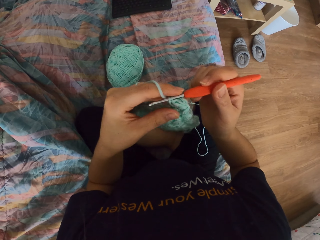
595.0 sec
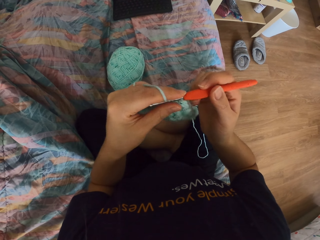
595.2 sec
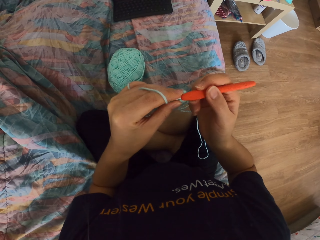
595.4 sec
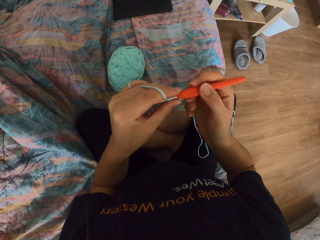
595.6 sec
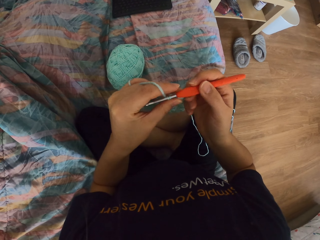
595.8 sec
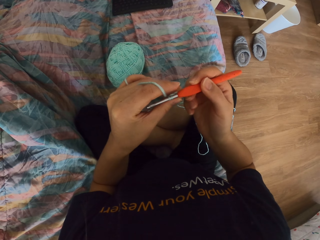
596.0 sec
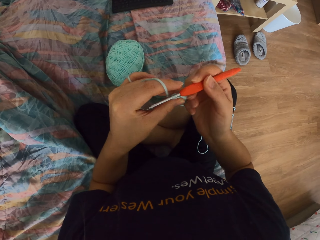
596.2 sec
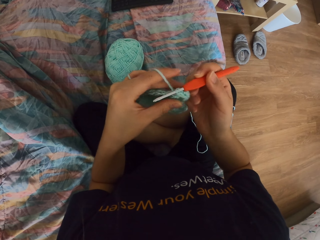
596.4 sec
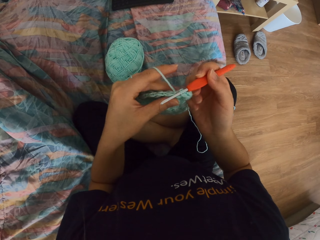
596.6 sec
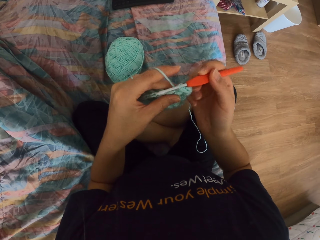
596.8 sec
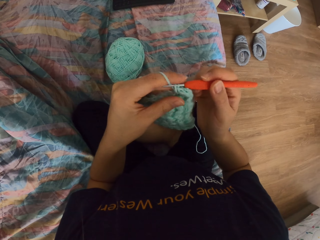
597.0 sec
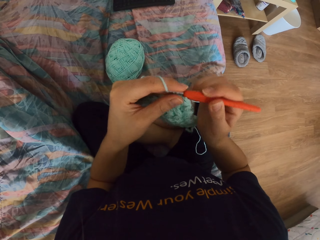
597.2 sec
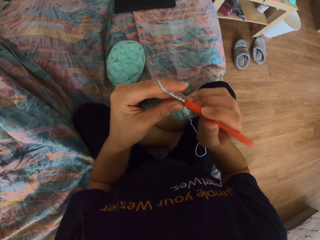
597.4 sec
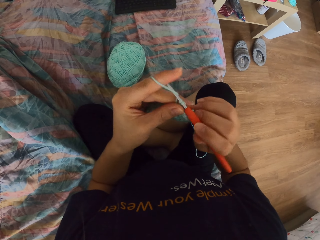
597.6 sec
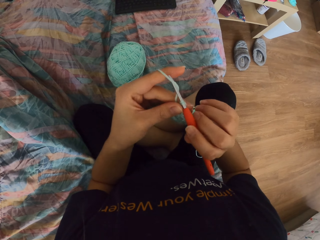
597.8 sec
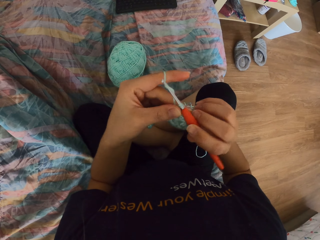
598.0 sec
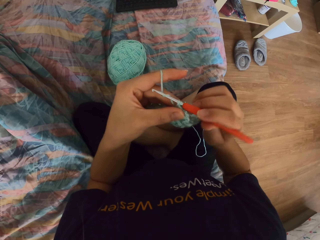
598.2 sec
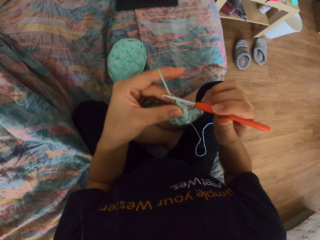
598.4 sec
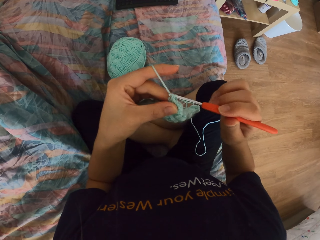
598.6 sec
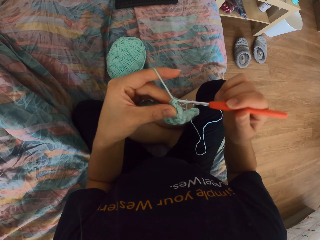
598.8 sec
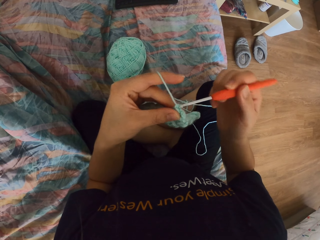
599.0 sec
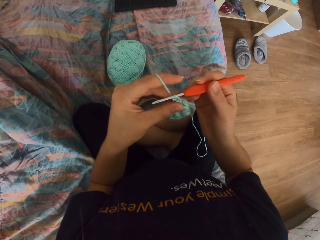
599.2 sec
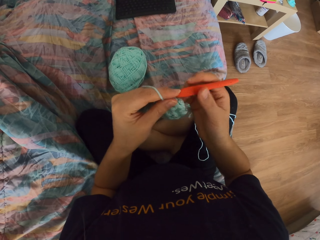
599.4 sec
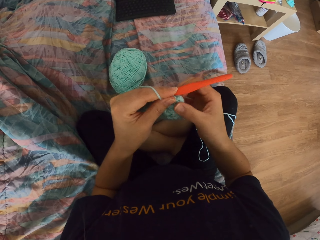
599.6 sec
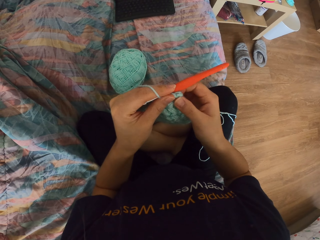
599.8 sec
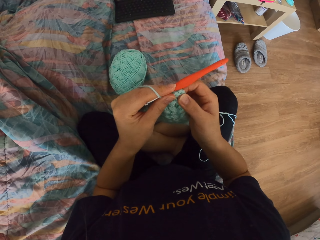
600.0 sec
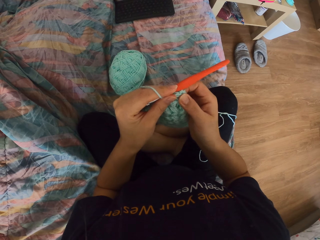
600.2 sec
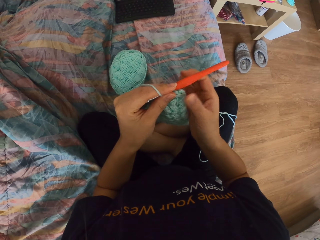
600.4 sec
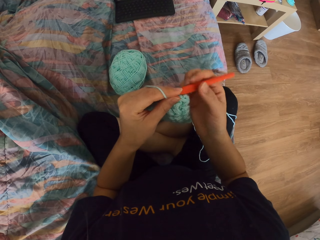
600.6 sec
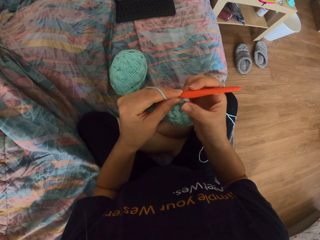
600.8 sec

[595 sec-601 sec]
The camera wearer knits.

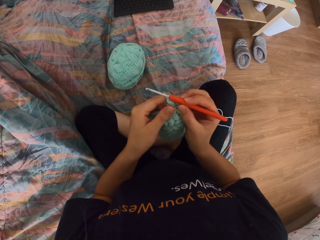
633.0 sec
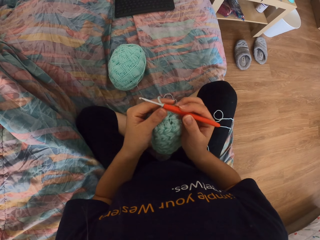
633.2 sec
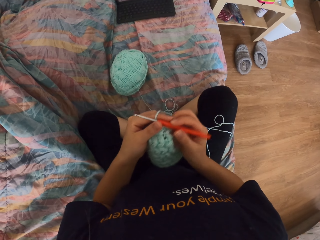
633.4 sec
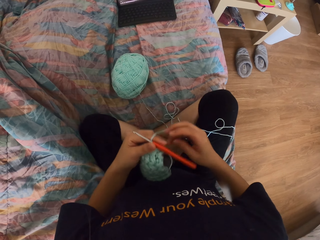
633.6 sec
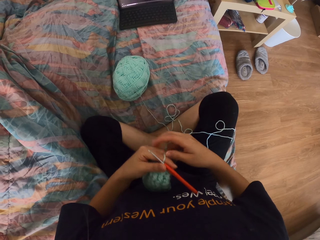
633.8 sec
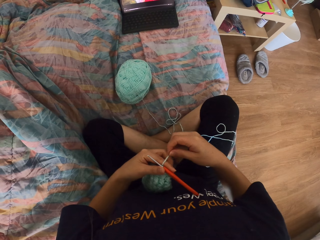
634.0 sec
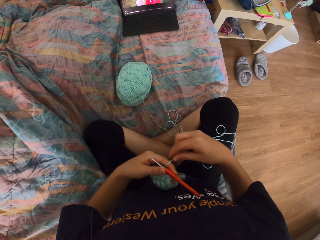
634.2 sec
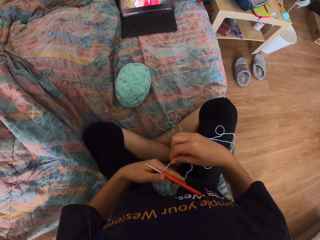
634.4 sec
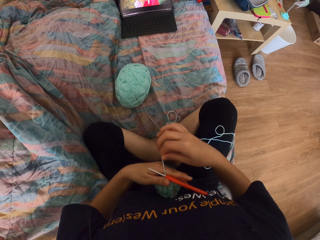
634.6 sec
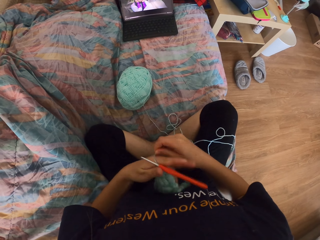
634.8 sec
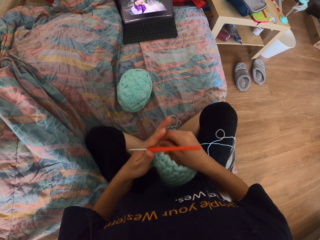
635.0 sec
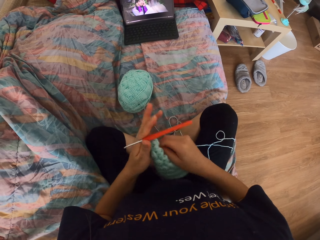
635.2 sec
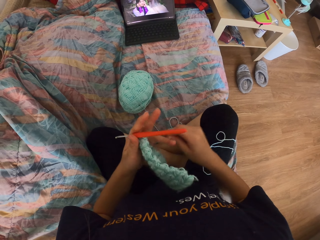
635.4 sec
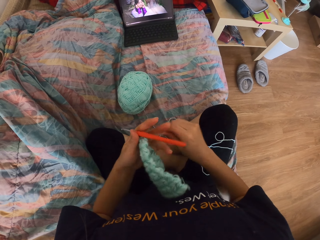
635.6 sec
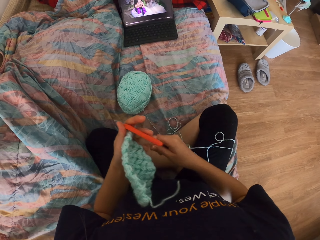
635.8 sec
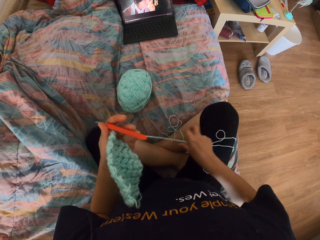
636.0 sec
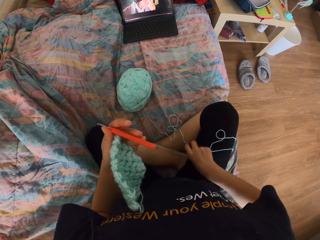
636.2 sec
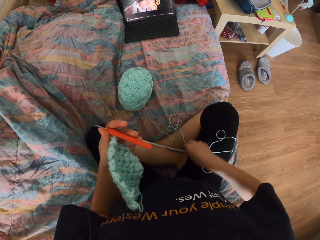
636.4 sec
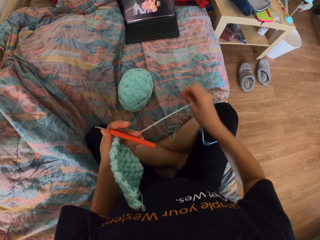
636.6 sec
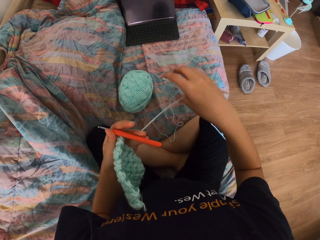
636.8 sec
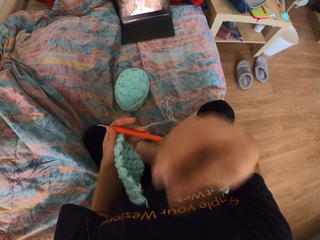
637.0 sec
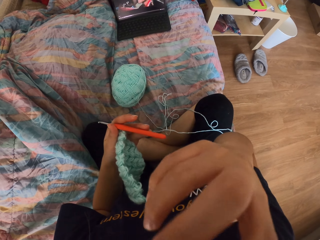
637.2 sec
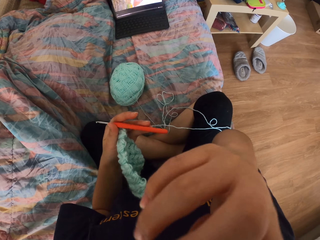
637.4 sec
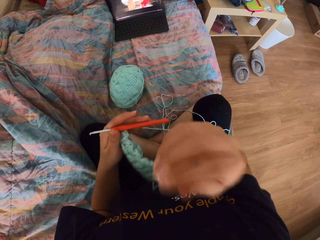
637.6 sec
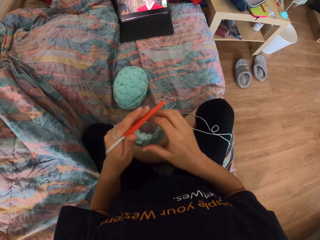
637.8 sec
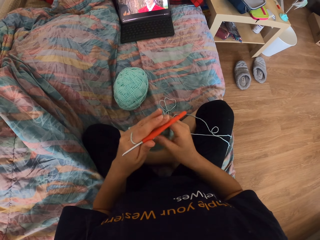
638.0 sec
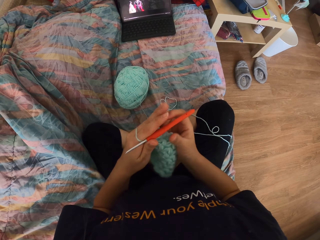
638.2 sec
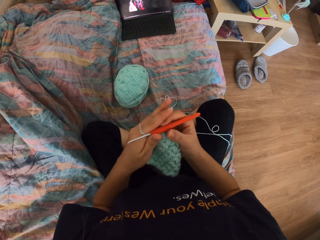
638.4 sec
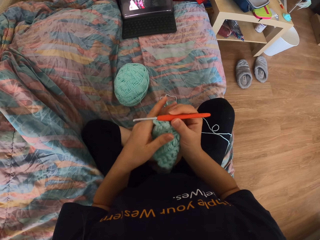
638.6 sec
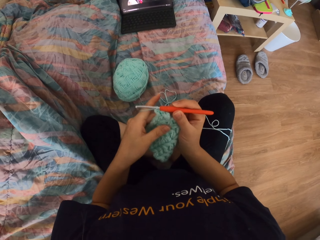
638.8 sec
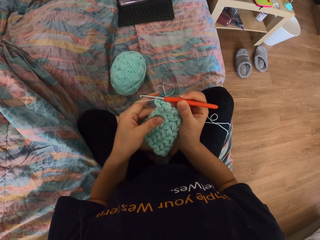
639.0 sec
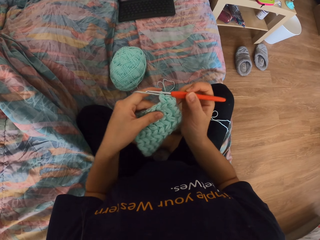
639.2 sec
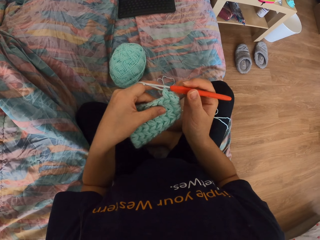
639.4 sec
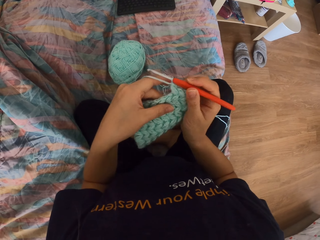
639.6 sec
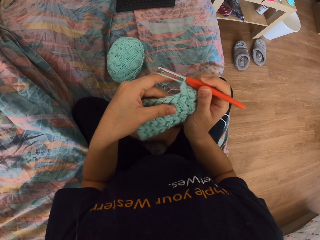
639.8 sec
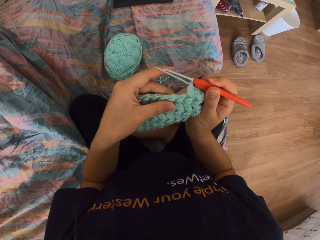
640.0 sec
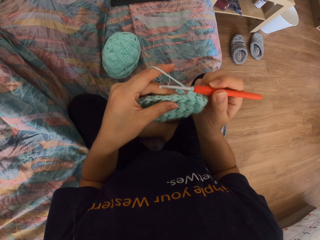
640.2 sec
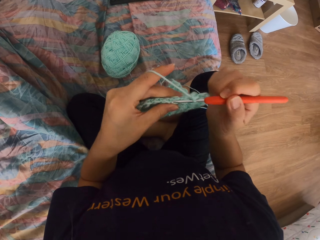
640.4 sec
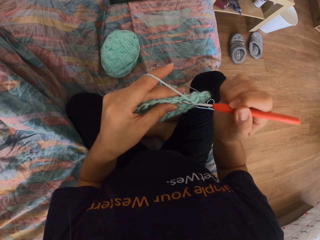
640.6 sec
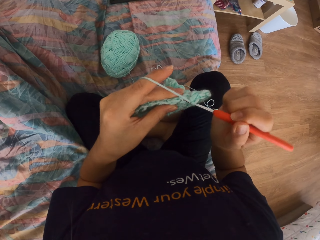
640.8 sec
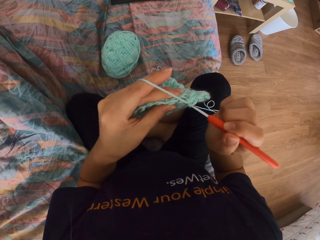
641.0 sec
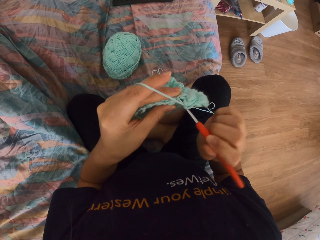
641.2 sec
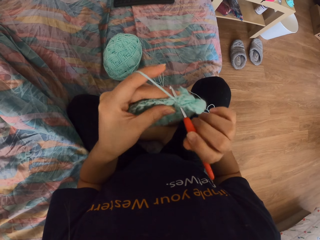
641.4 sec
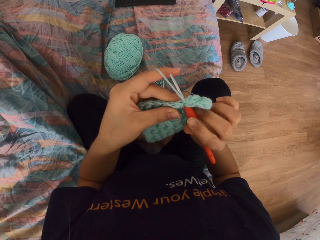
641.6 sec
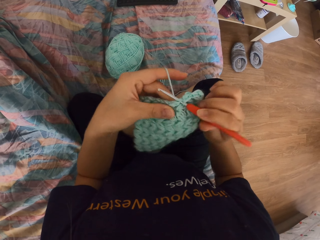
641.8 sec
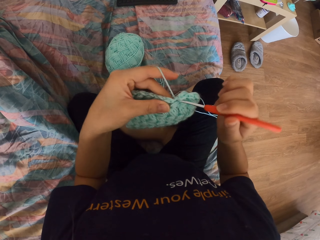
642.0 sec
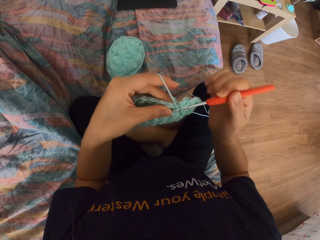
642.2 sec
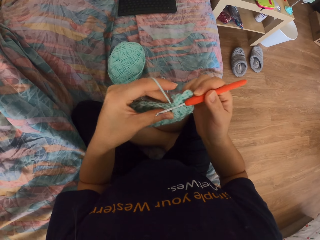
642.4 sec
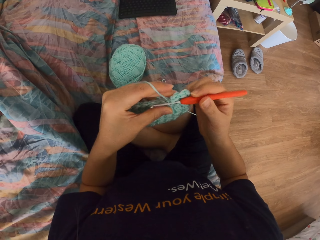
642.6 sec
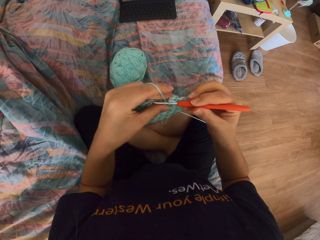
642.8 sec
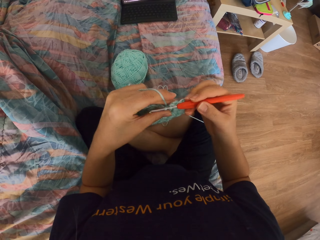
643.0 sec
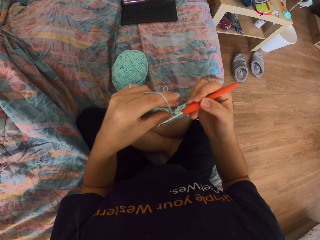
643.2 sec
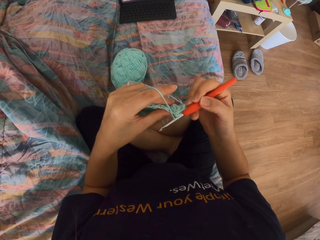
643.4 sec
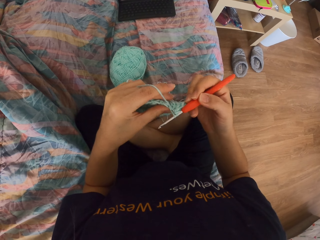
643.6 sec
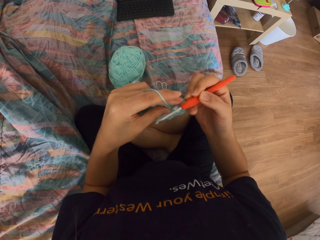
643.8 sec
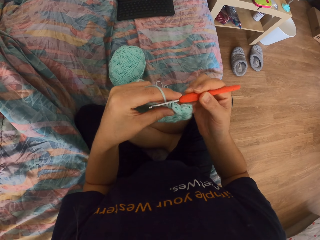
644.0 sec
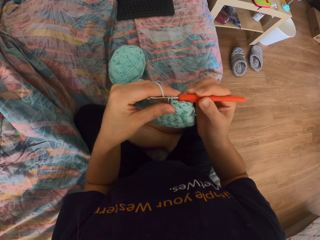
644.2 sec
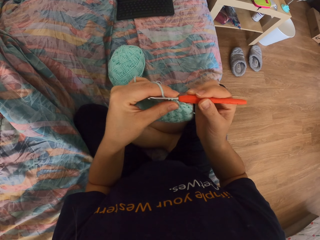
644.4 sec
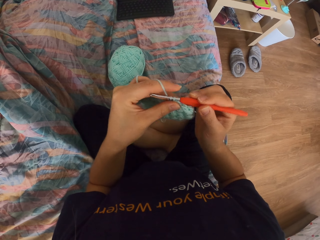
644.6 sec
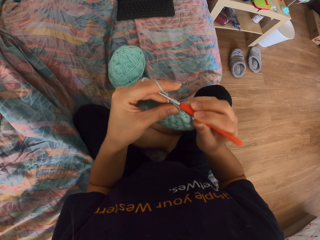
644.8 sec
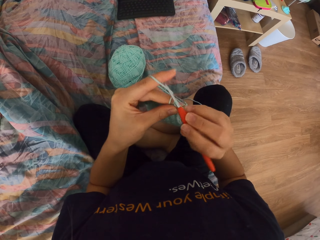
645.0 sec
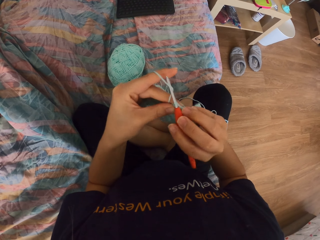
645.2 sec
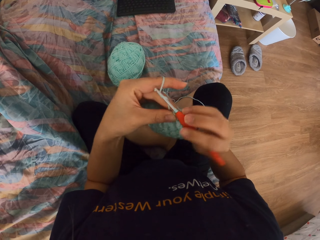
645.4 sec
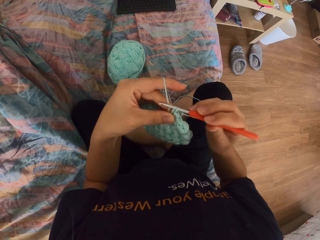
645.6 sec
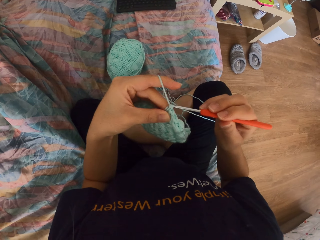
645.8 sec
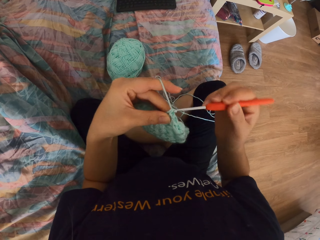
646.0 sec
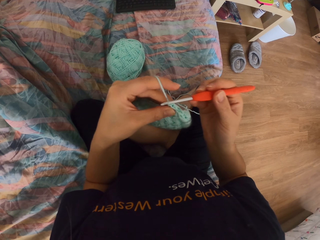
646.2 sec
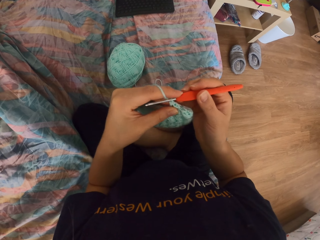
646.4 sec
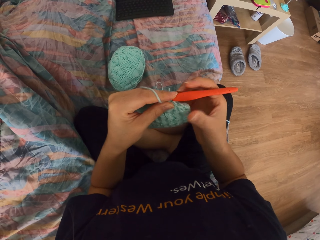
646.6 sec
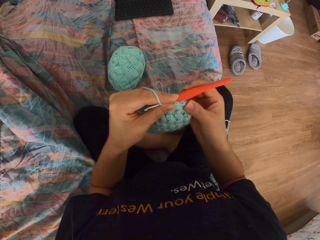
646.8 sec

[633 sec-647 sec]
The camera wearer ties the thread on fingers. They touch the face. They knit a fabric with a knitting crochet.
